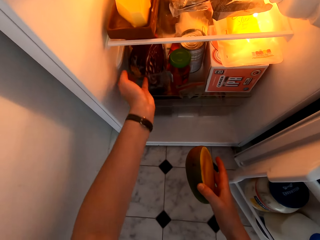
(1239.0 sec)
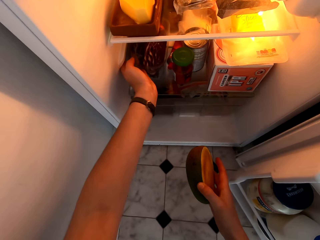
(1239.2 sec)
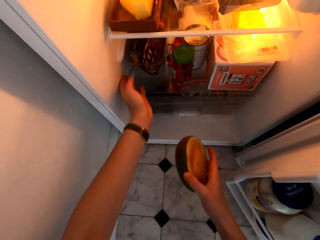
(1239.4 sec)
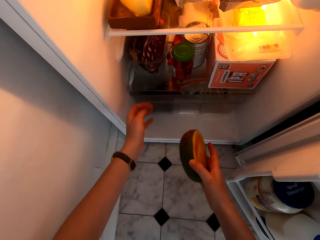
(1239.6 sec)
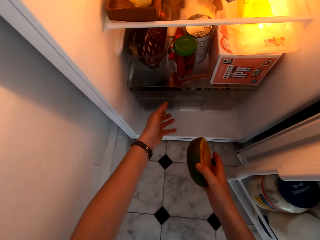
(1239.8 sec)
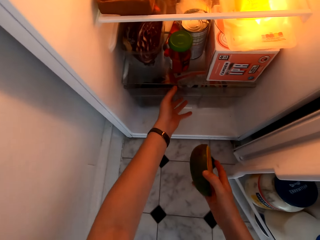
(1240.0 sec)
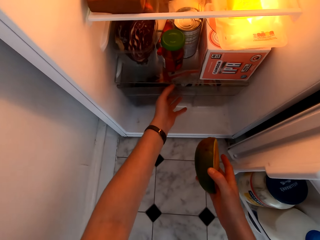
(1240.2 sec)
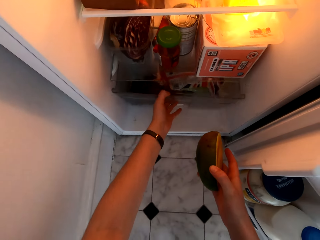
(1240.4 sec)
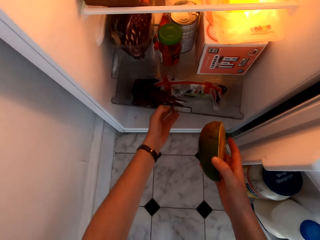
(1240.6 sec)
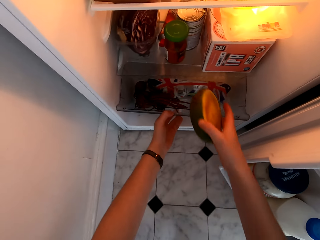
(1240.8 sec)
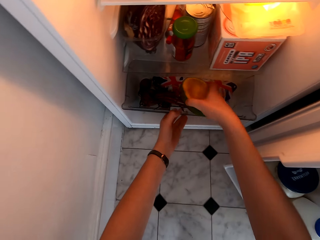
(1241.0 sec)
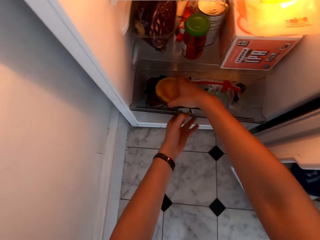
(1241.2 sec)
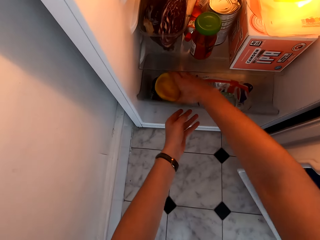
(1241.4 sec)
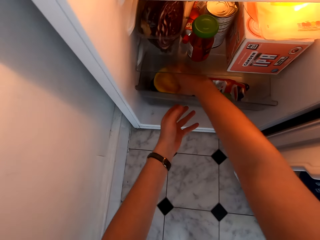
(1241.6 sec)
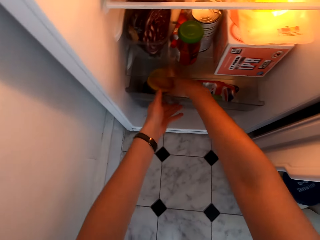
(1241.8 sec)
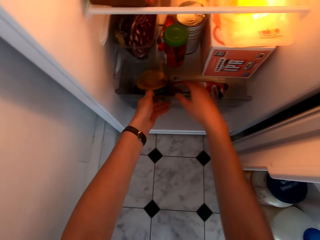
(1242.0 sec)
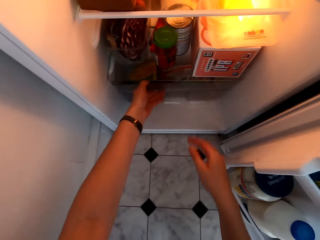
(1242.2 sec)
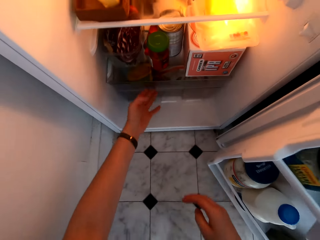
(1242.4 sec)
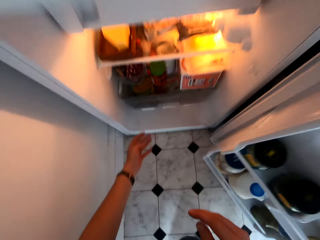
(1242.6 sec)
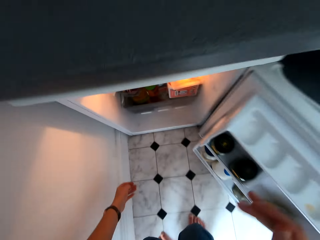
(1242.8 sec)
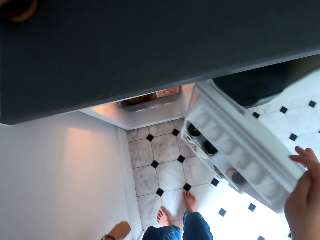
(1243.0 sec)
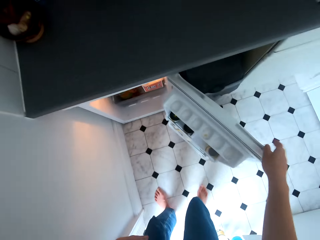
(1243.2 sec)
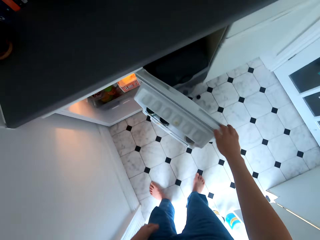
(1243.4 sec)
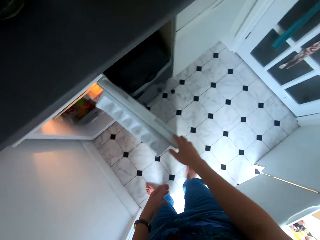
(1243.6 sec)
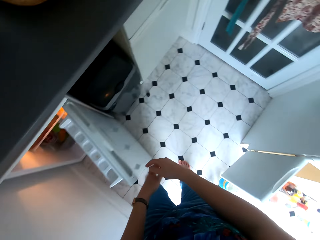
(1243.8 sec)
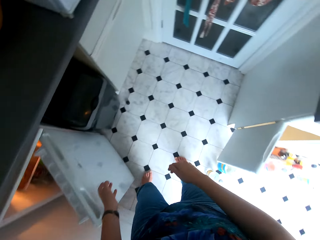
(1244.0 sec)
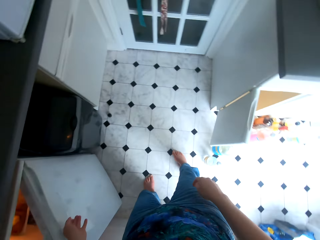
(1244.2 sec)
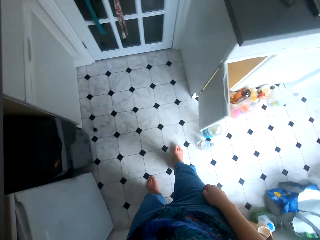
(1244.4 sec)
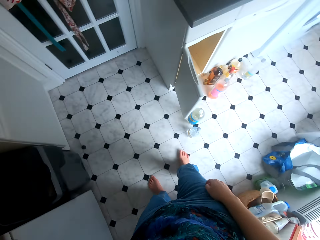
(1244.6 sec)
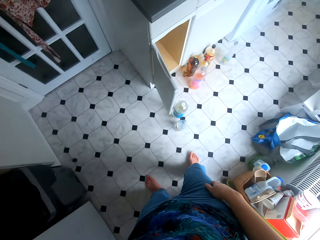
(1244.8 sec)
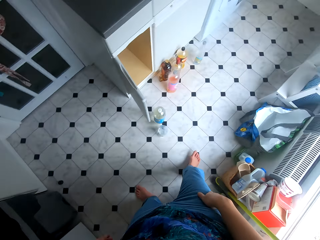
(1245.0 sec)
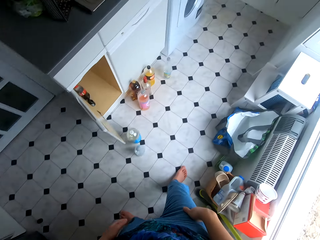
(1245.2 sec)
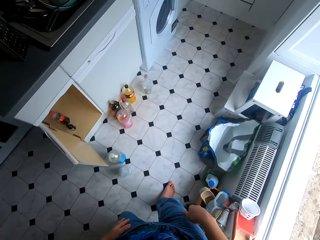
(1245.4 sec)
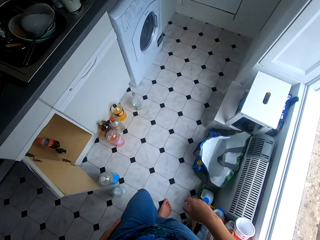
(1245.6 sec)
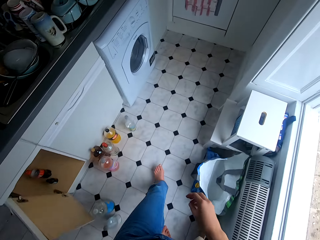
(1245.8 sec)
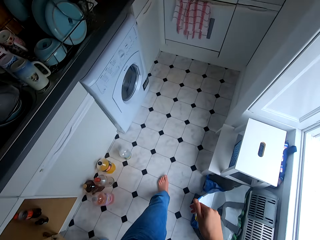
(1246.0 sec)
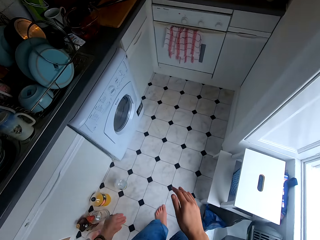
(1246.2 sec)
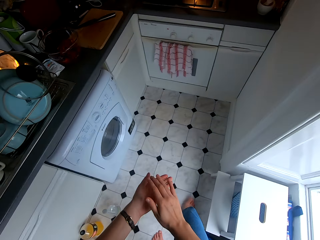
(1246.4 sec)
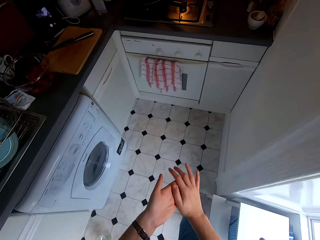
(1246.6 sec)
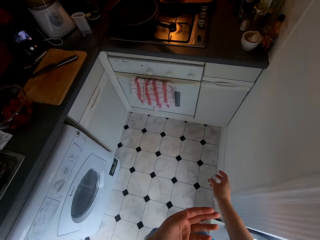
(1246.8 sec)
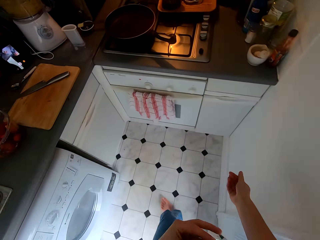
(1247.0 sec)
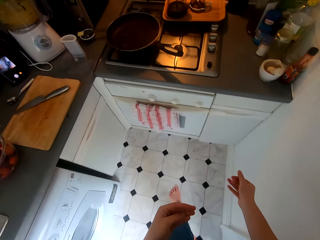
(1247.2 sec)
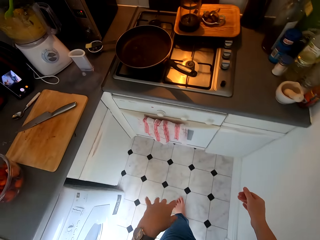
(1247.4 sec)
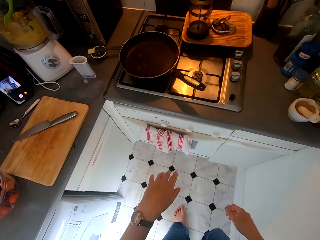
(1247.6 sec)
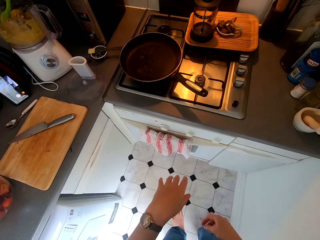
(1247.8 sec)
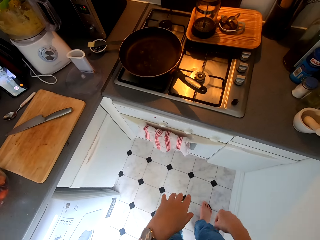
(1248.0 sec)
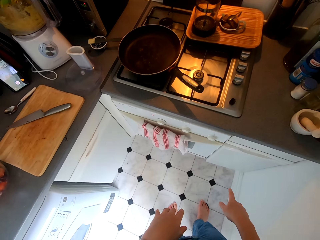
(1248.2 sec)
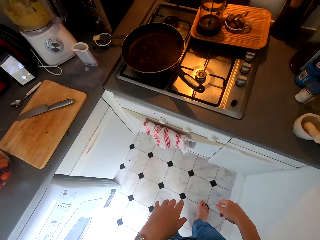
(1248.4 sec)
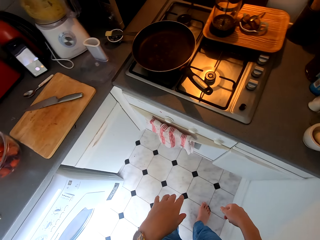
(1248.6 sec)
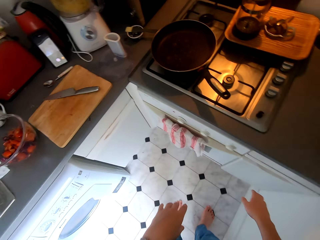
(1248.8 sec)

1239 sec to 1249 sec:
The camera wearer puts something in the fridge. They close the fridge. They move around the kitchen.

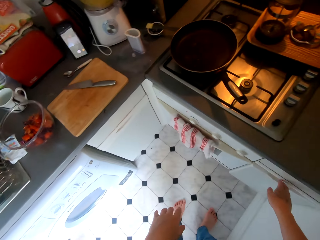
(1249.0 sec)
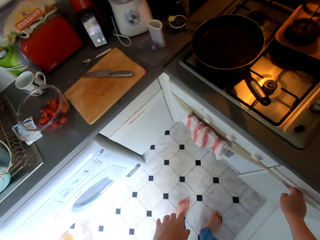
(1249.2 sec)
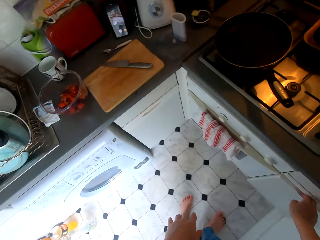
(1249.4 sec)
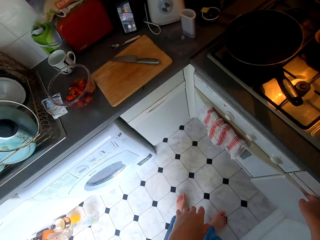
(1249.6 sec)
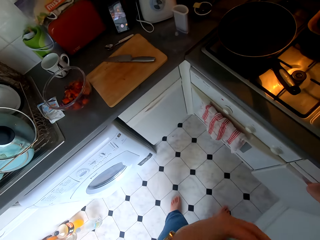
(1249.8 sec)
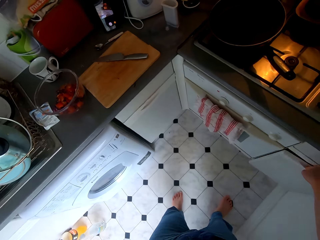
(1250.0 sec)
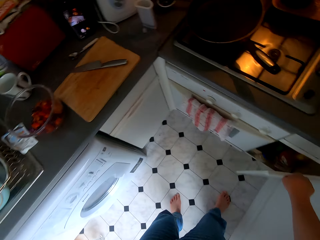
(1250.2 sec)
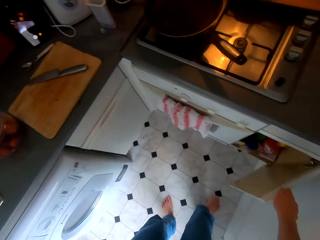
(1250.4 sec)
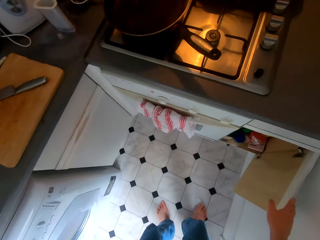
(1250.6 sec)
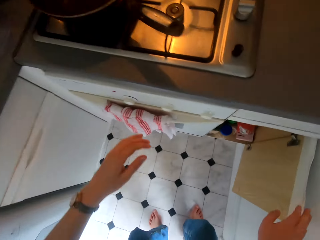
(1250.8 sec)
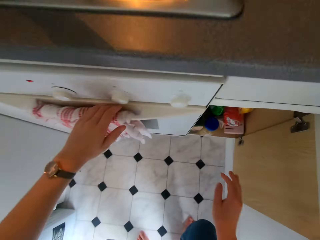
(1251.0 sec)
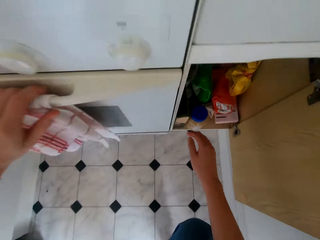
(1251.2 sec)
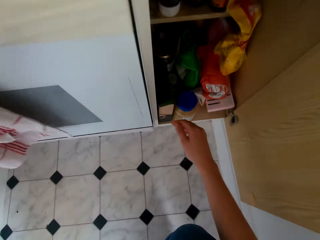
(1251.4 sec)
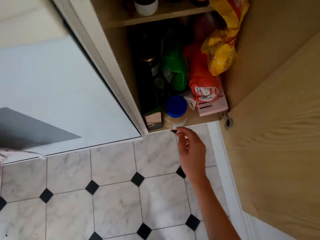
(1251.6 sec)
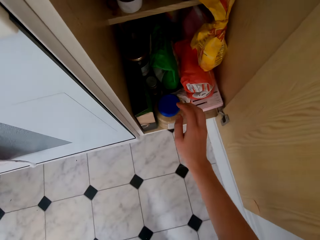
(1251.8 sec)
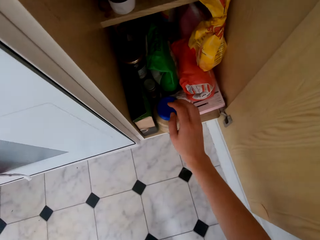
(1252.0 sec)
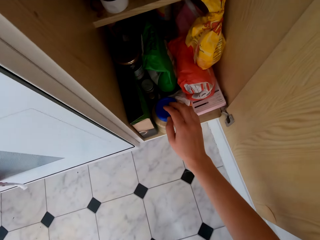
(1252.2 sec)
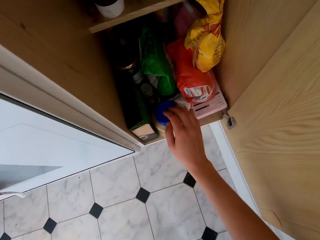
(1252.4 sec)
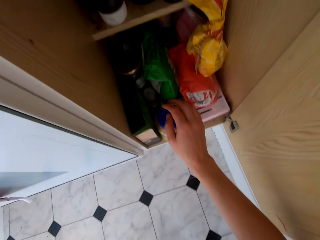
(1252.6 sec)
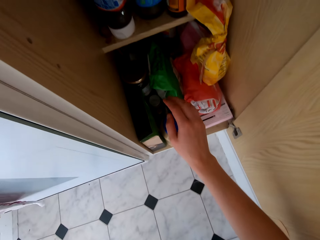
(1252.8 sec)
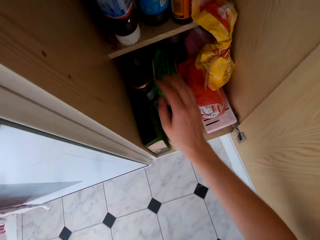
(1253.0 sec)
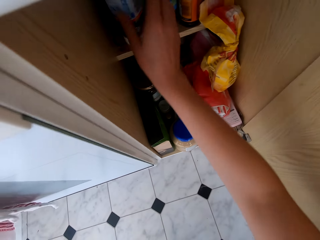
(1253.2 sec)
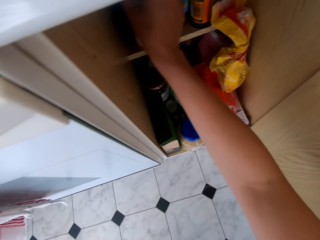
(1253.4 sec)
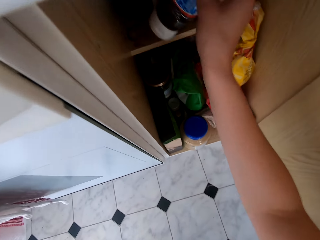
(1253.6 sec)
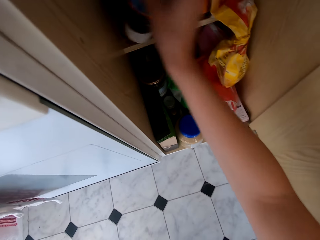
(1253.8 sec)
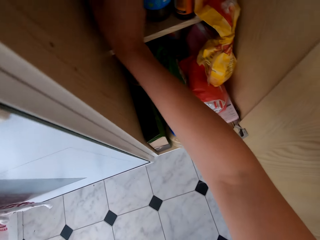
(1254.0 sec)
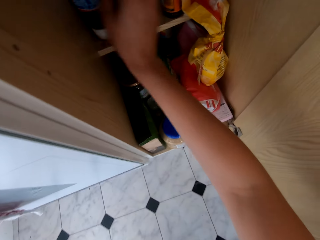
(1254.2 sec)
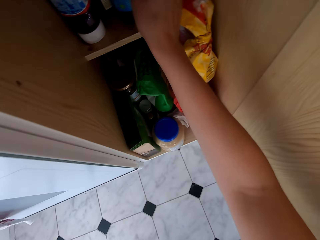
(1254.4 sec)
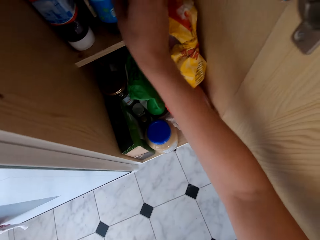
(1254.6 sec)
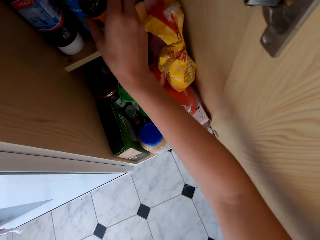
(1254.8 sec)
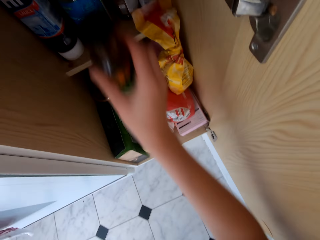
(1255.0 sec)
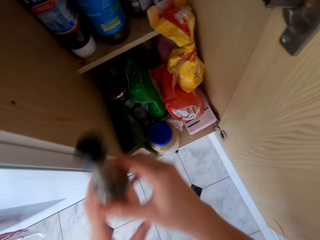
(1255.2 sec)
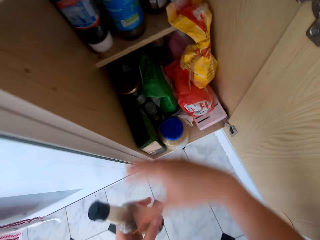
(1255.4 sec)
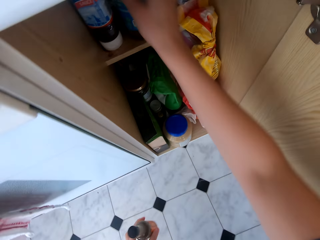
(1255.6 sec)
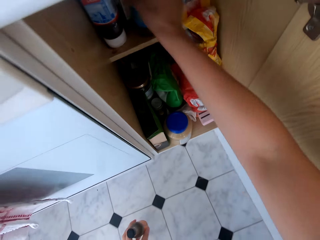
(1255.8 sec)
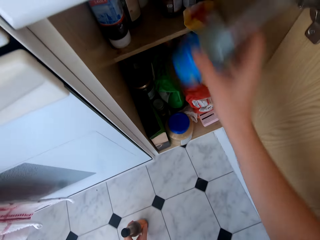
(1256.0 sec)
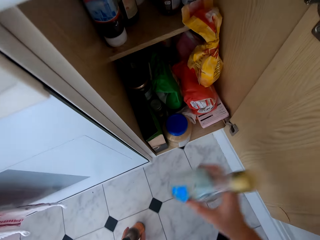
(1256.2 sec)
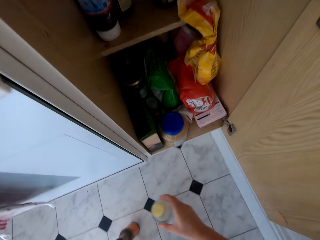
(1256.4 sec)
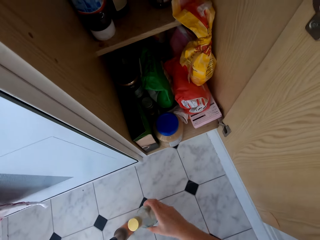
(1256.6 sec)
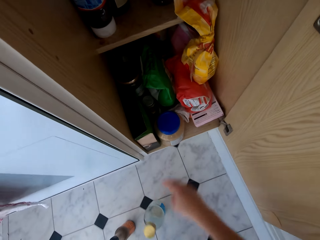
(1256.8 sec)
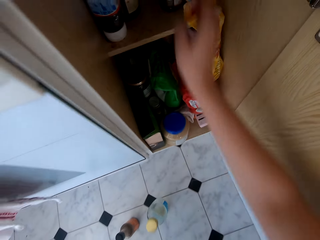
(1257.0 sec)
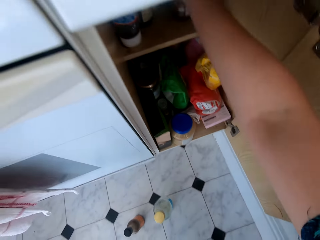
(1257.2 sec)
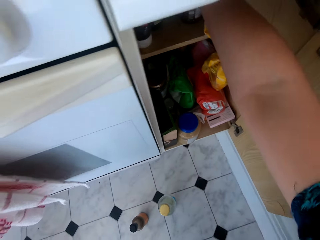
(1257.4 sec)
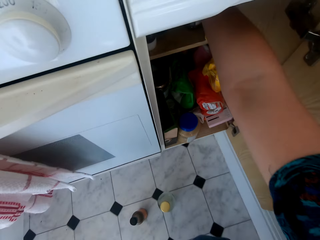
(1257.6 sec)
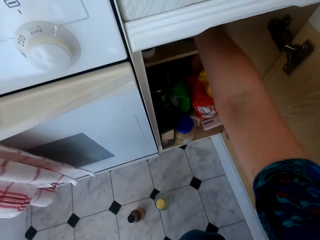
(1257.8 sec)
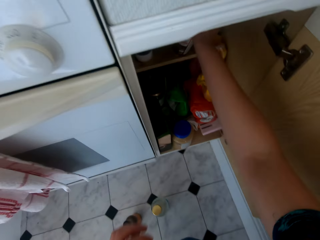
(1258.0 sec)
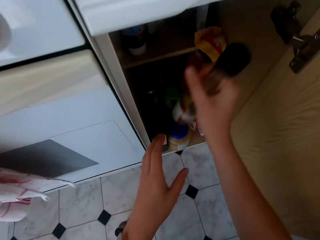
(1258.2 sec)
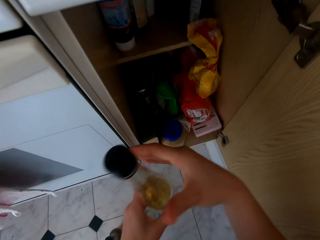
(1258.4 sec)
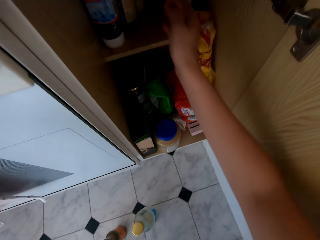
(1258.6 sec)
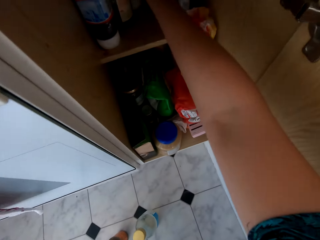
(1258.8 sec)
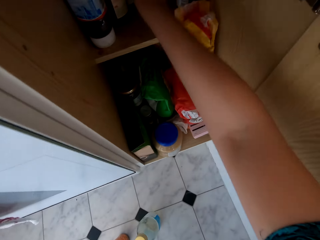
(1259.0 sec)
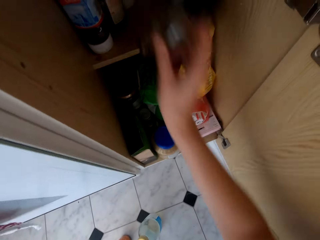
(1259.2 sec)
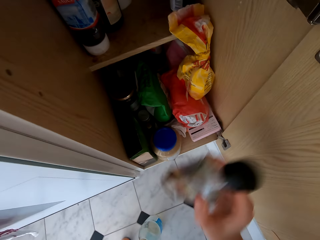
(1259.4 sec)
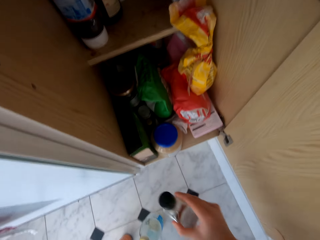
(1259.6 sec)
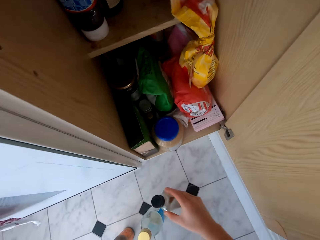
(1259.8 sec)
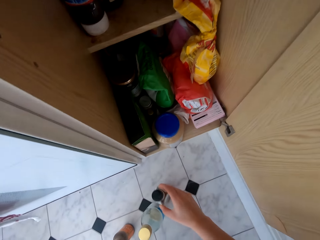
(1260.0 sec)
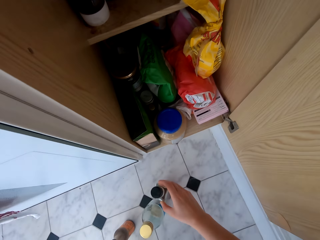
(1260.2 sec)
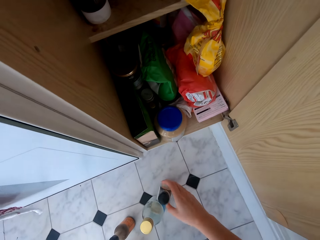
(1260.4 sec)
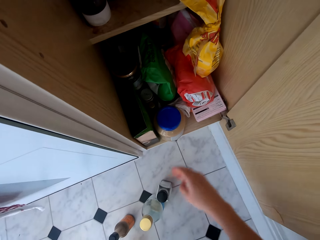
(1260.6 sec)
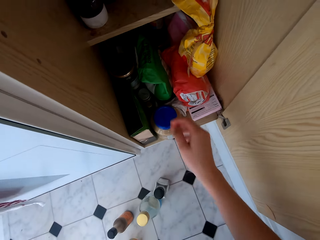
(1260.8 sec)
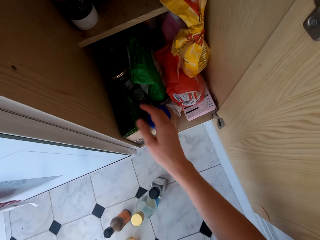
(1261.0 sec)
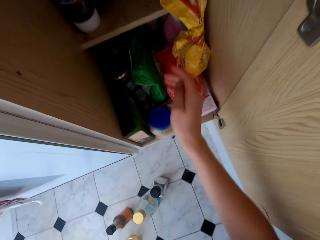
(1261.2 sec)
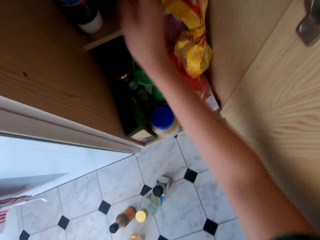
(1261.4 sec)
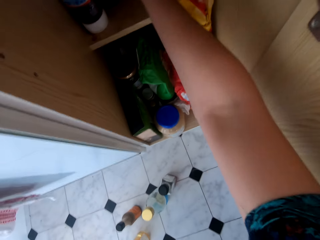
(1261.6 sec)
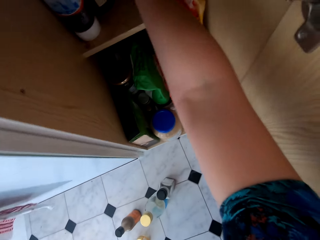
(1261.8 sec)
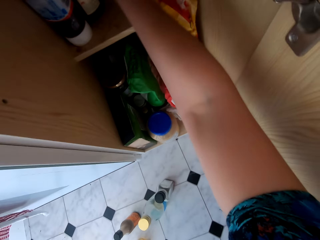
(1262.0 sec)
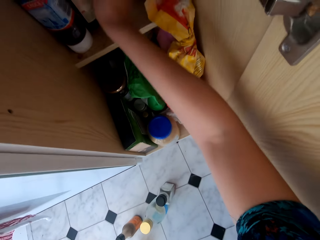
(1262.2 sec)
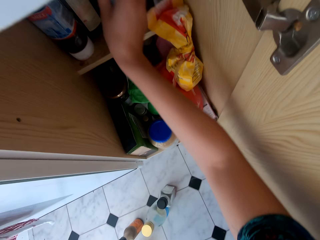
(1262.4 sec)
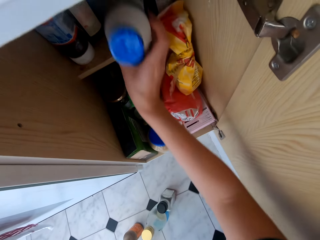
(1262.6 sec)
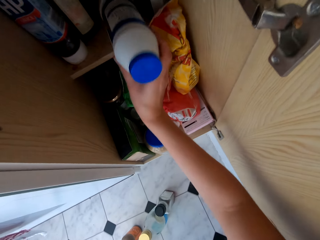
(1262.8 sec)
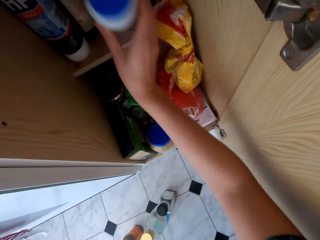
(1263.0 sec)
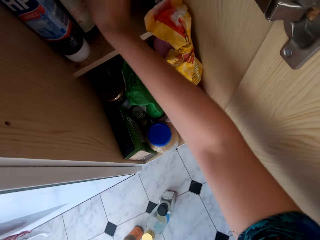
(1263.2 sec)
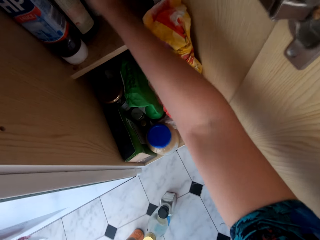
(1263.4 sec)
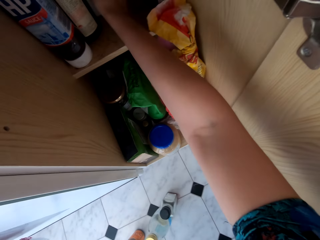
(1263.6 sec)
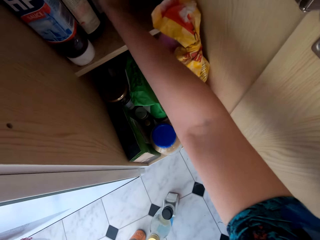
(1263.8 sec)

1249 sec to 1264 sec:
The camera wearer opens the kitchen drawer or cabinet. They remove bottles in the drawer. They pick a bottle from the cabinet. They place the bottle on the floor.
